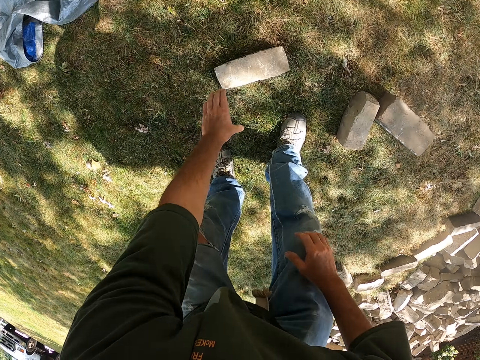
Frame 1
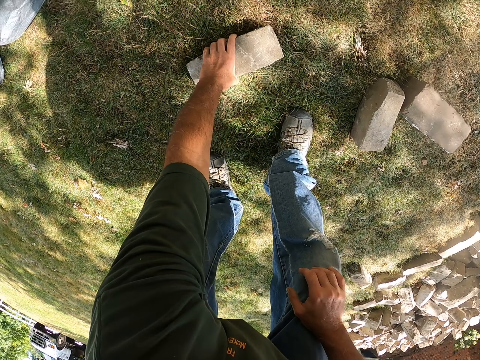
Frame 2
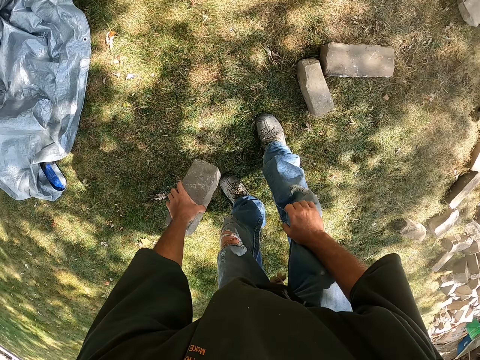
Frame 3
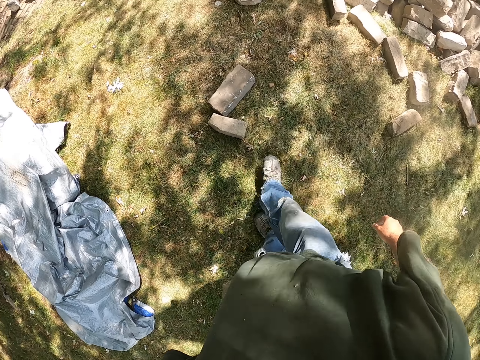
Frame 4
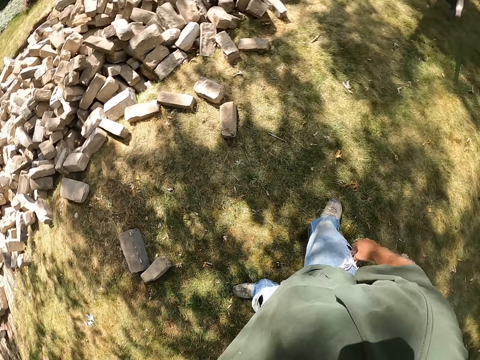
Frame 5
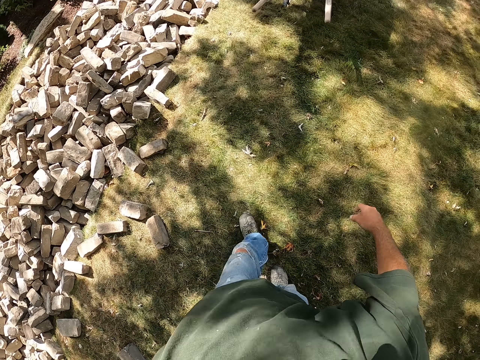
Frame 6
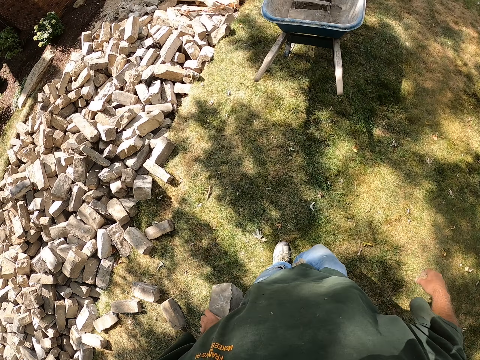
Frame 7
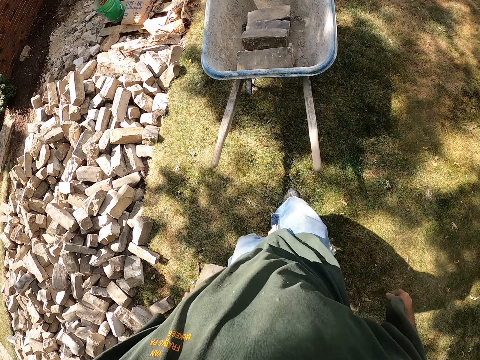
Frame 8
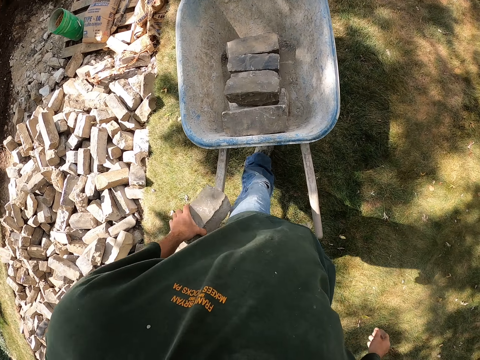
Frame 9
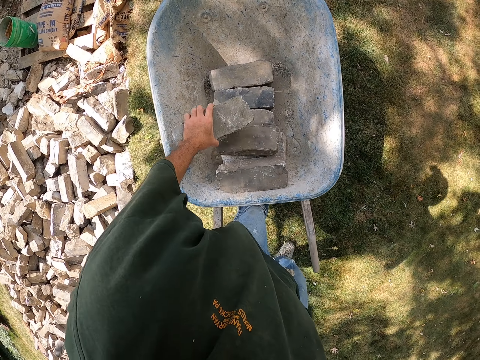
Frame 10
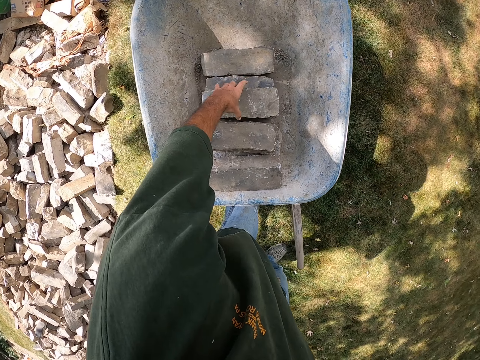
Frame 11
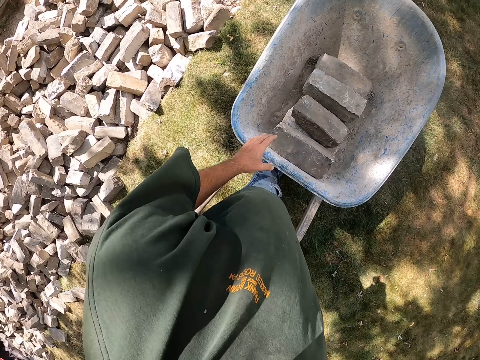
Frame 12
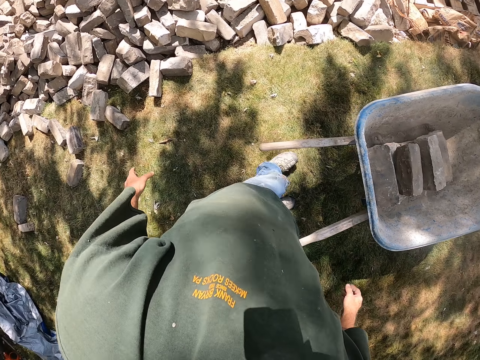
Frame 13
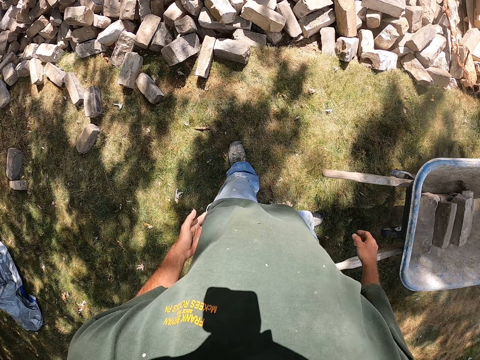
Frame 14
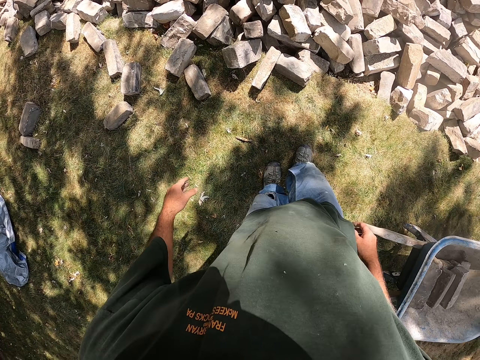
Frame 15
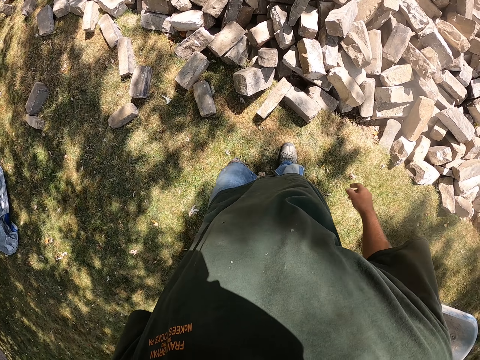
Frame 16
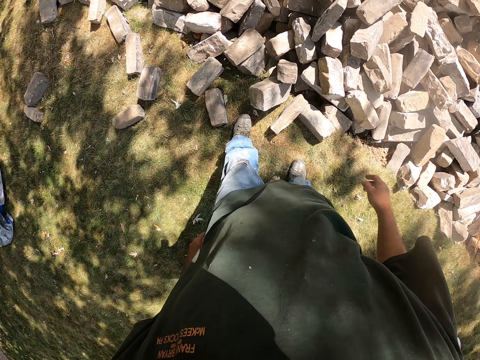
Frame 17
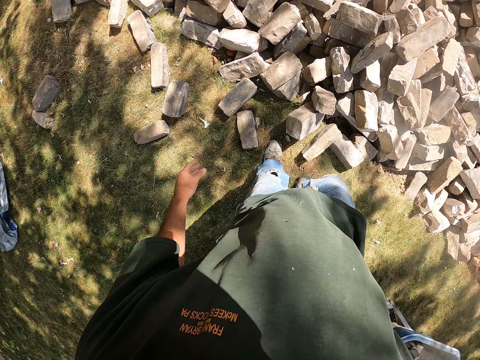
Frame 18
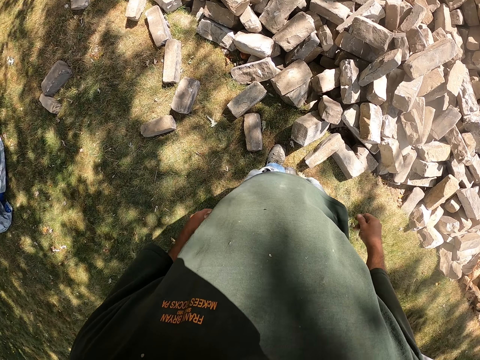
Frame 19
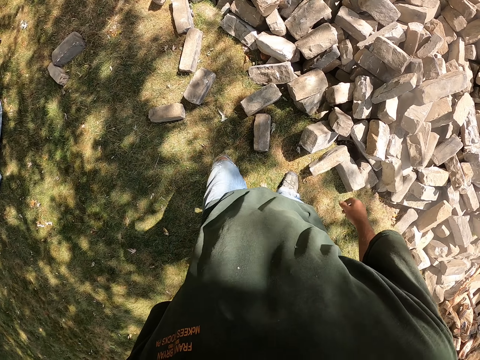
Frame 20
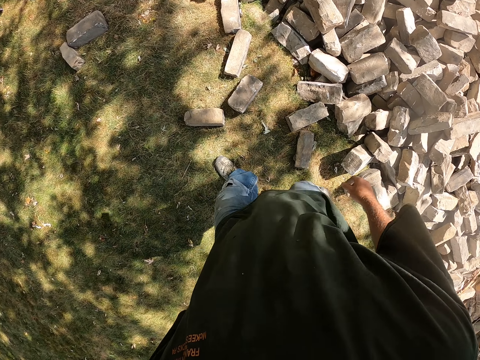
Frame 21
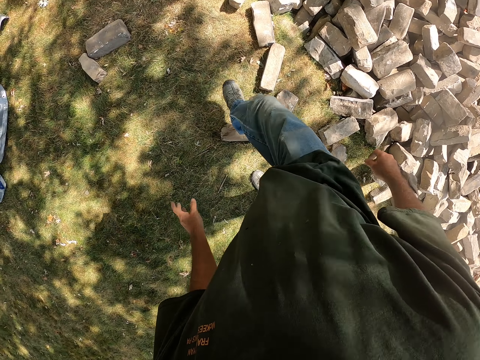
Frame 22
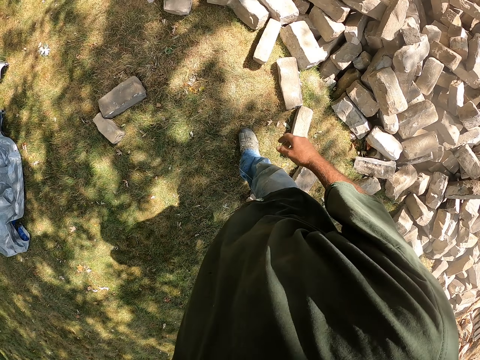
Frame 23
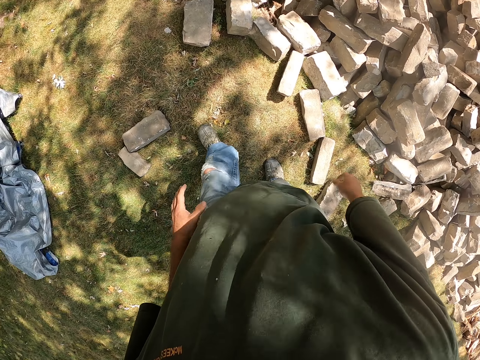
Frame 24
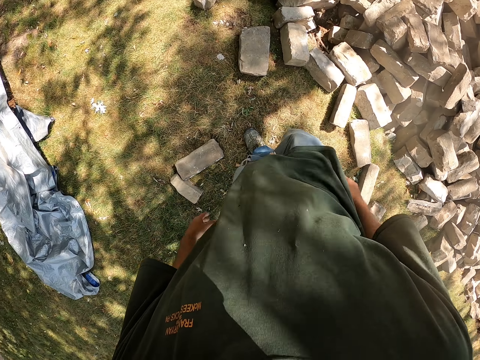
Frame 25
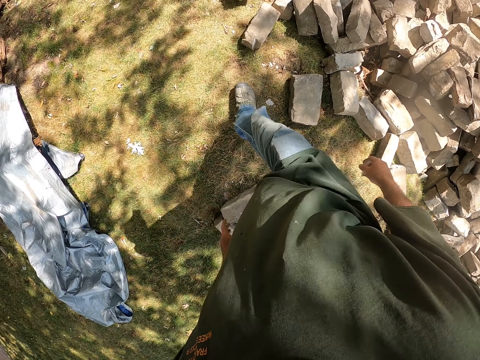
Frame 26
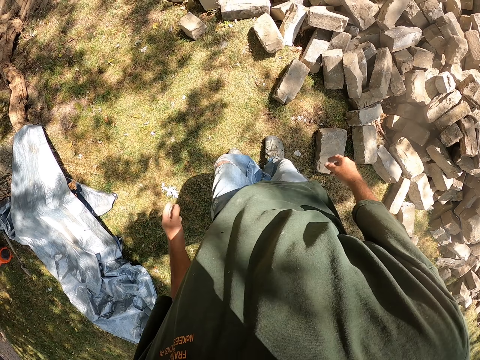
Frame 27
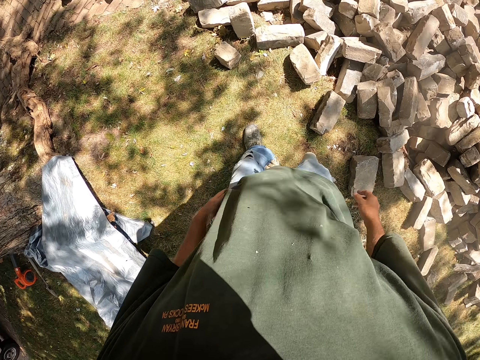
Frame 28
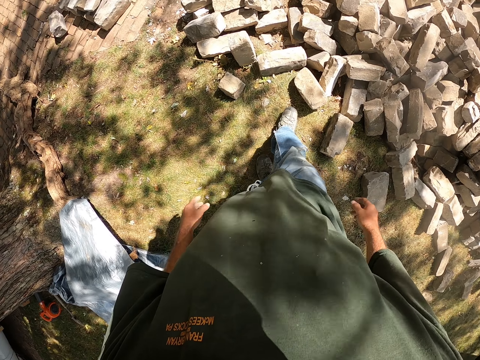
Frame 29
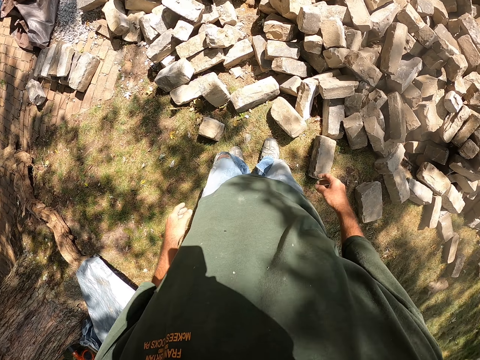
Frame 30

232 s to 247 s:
The camera wearer picks up the brick. They walk. They put the brick in the wheelbarrow. They walk. They stare at the bricks. They walk beside the bricks.

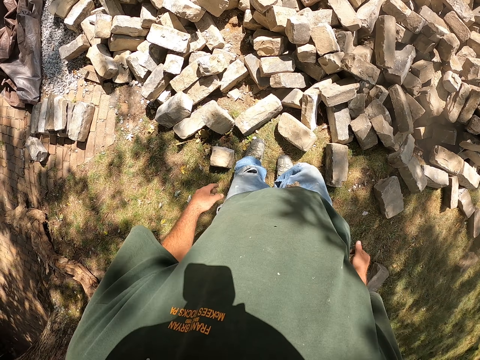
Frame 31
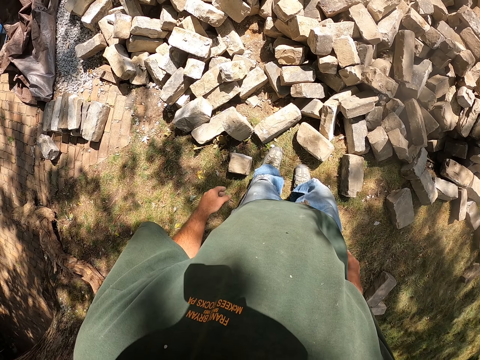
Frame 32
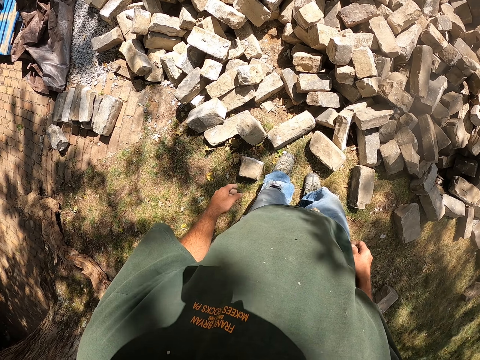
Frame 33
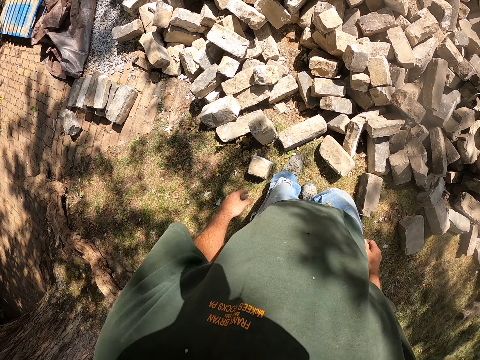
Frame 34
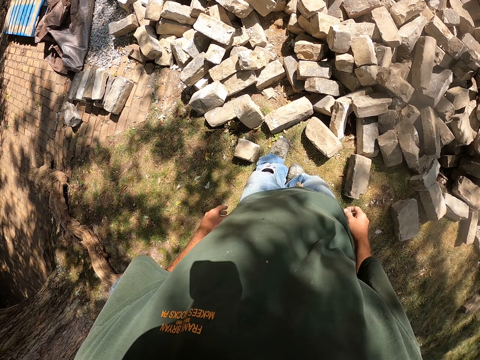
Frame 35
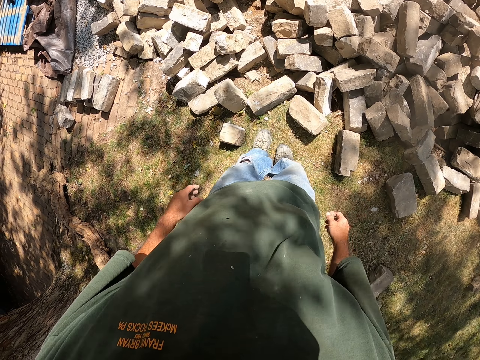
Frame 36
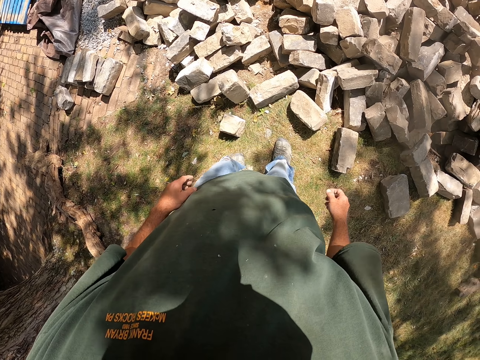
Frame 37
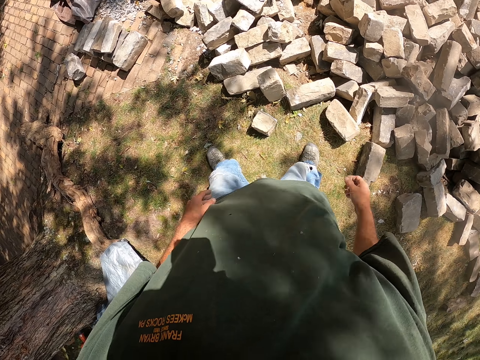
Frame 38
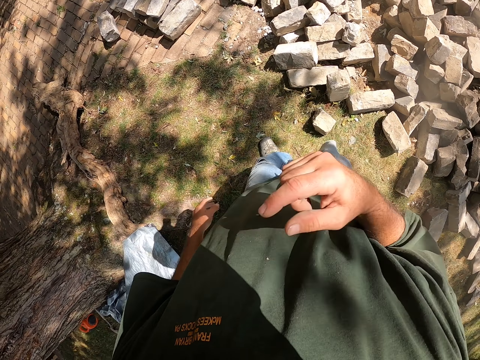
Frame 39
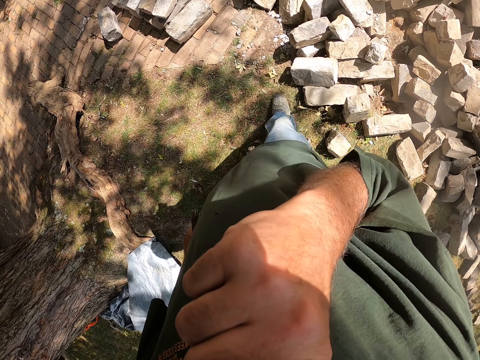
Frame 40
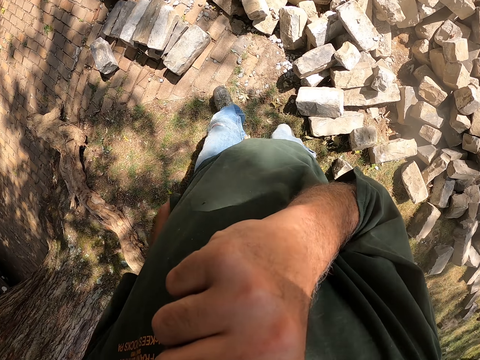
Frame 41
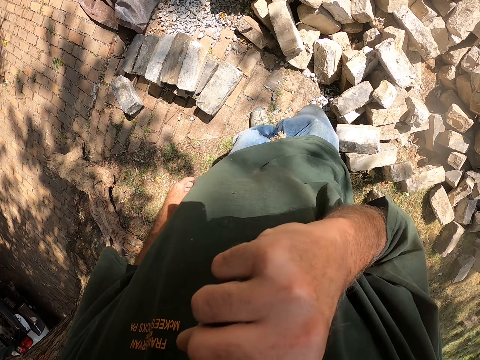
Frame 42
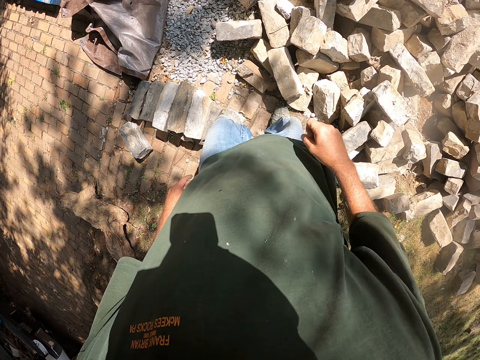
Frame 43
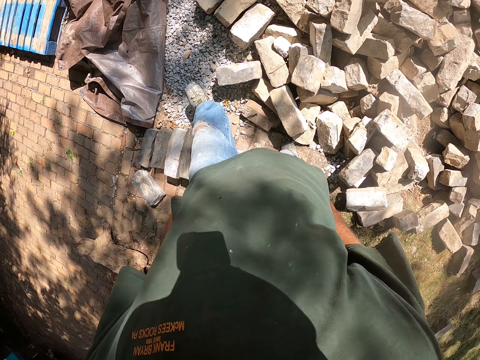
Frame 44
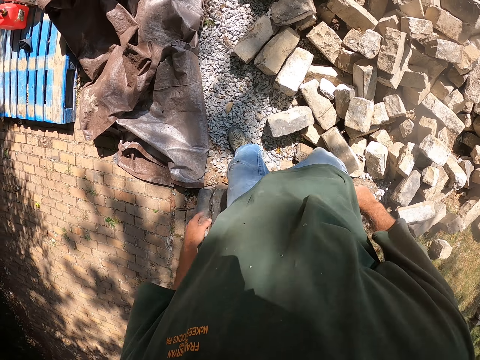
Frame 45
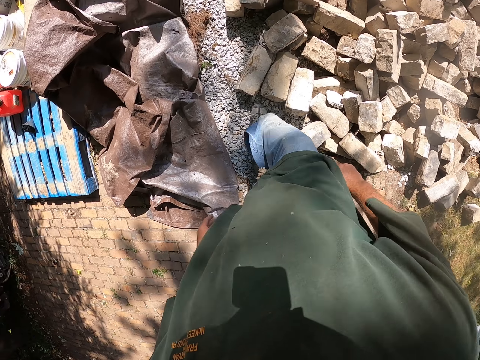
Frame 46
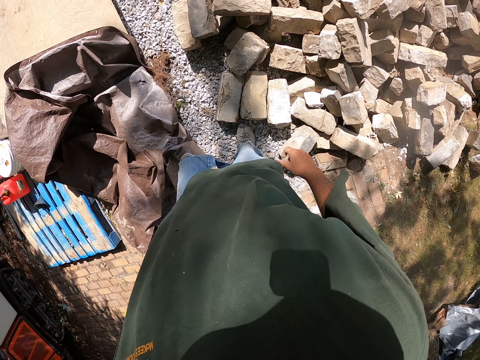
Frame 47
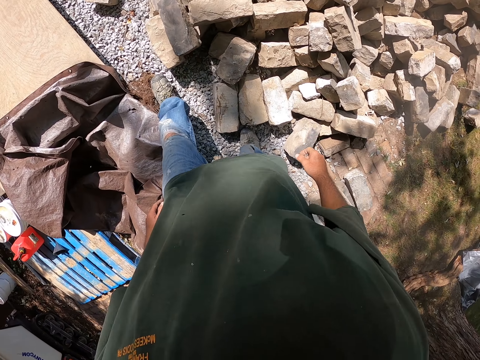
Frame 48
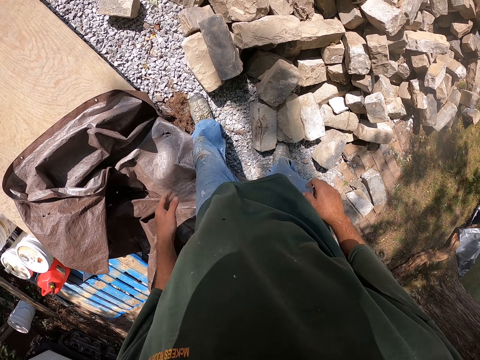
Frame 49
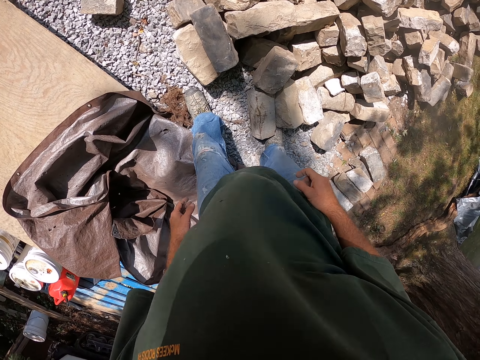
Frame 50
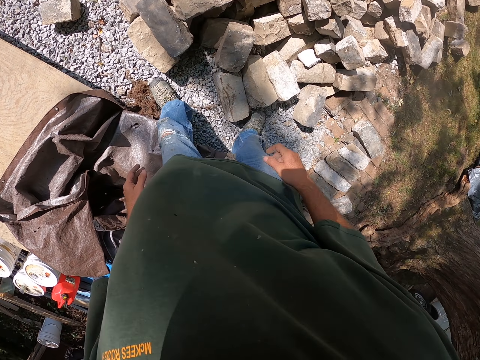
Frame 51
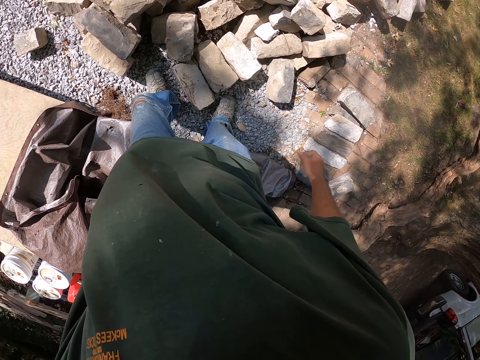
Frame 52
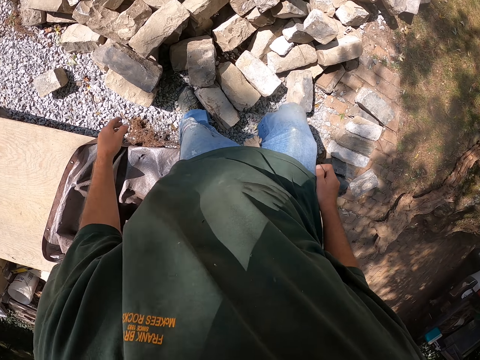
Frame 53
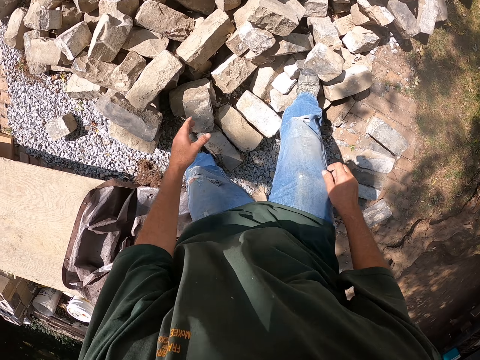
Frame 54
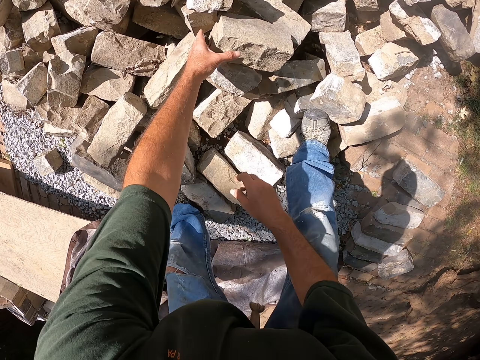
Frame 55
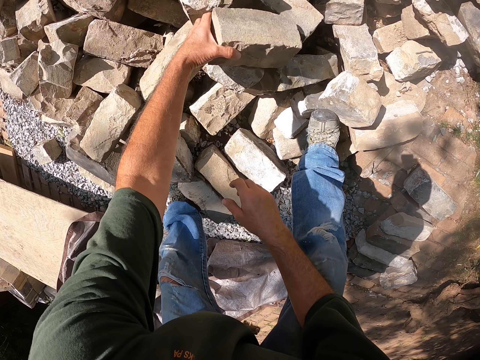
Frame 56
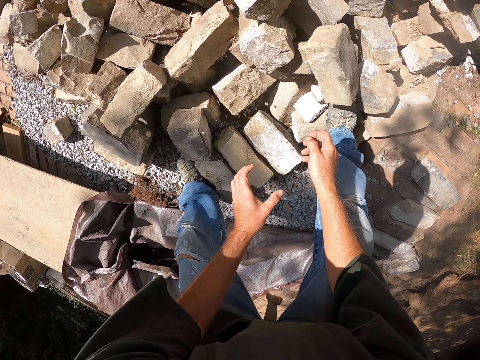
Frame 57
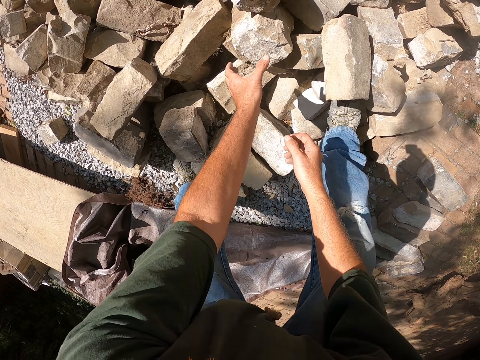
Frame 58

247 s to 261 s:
The camera wearer stares at the bricks. They wipe the face. They walk beside the bricks. They turn a stone. They pick up the bricks.
